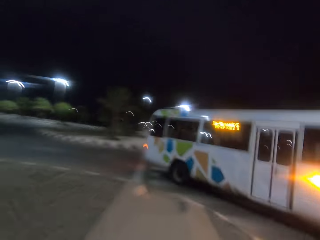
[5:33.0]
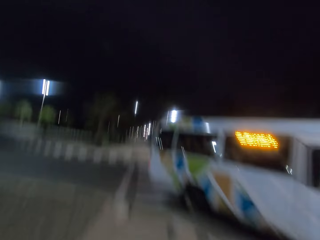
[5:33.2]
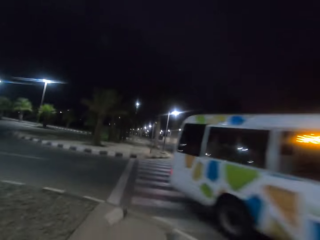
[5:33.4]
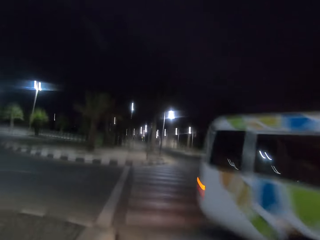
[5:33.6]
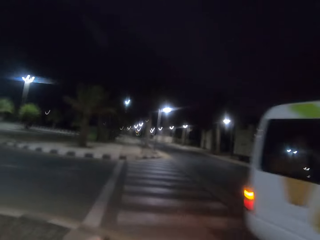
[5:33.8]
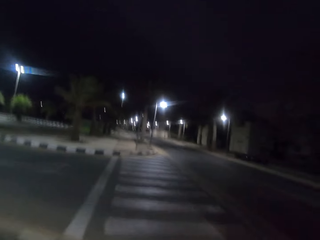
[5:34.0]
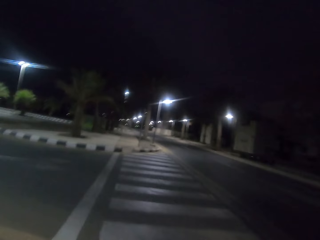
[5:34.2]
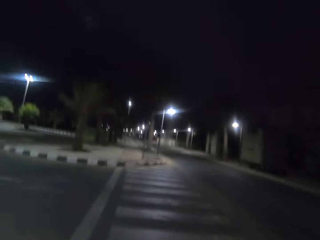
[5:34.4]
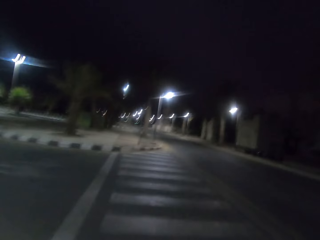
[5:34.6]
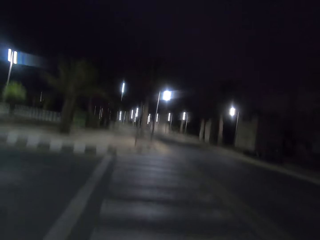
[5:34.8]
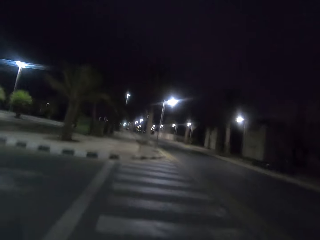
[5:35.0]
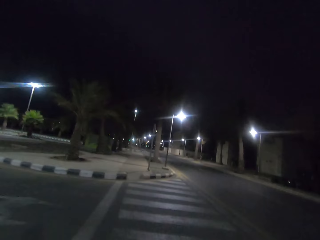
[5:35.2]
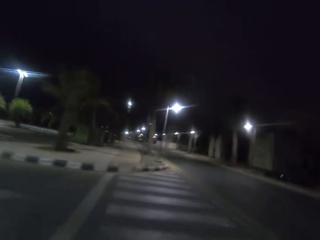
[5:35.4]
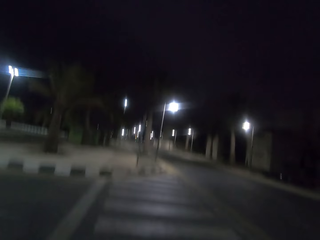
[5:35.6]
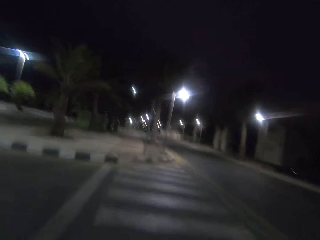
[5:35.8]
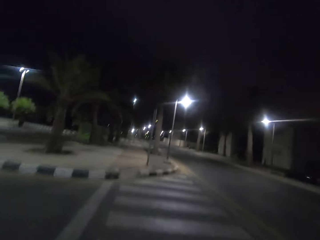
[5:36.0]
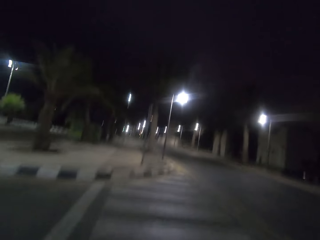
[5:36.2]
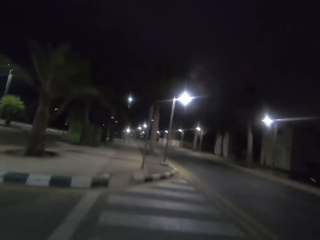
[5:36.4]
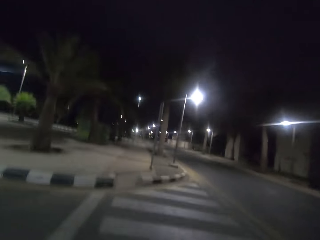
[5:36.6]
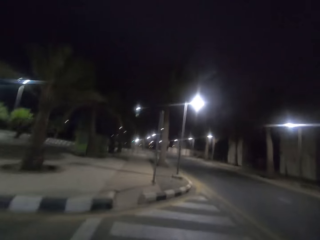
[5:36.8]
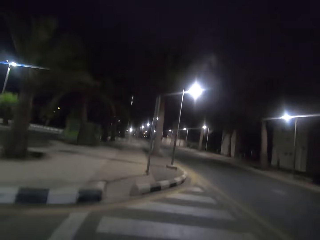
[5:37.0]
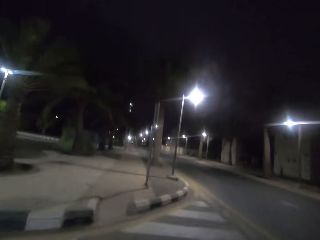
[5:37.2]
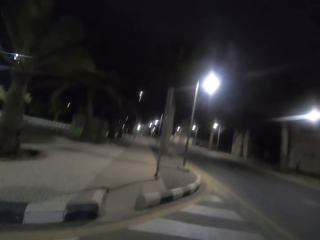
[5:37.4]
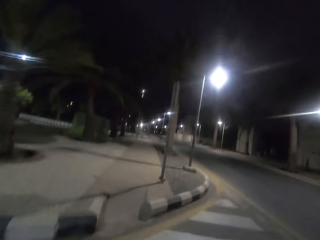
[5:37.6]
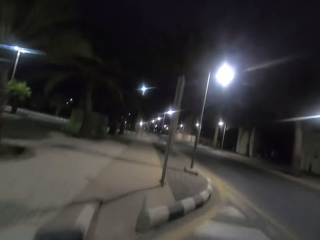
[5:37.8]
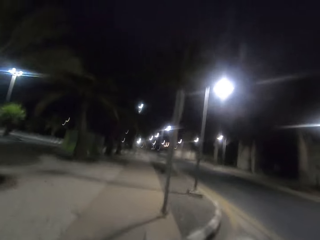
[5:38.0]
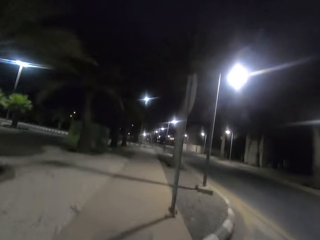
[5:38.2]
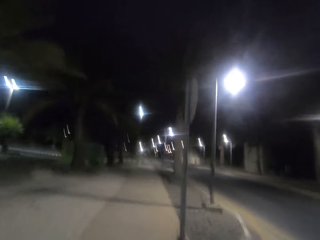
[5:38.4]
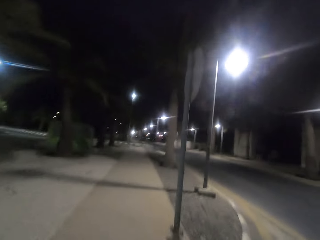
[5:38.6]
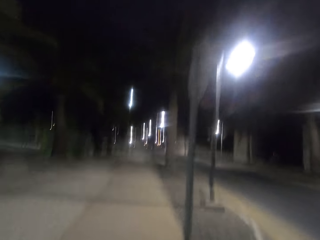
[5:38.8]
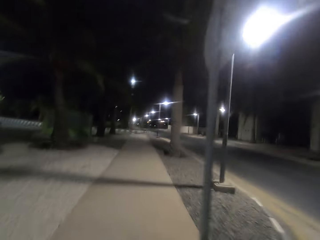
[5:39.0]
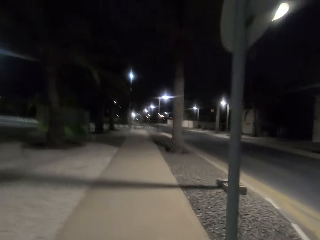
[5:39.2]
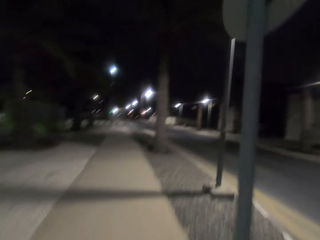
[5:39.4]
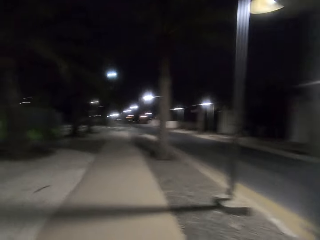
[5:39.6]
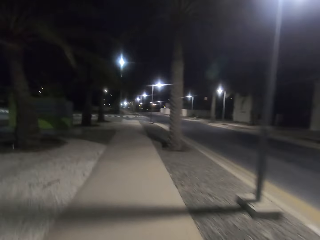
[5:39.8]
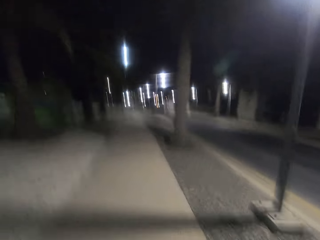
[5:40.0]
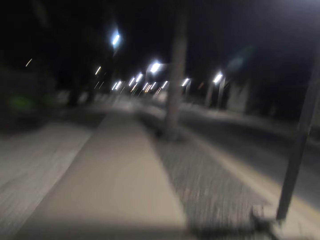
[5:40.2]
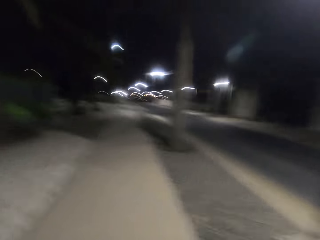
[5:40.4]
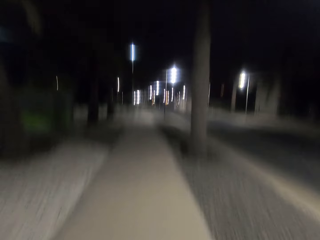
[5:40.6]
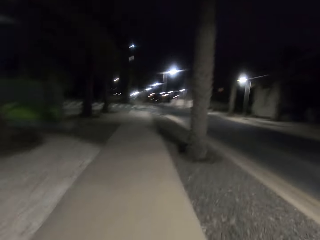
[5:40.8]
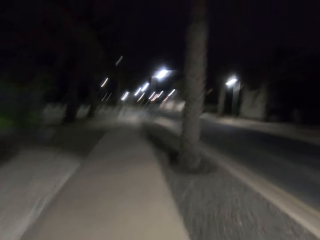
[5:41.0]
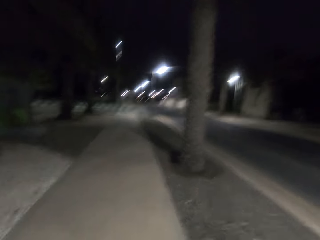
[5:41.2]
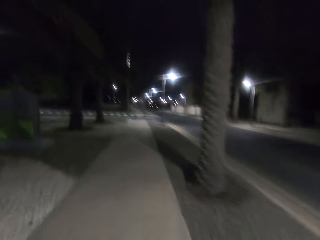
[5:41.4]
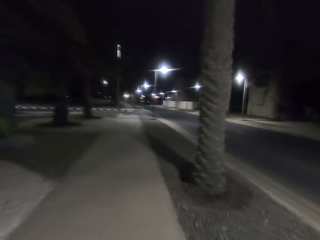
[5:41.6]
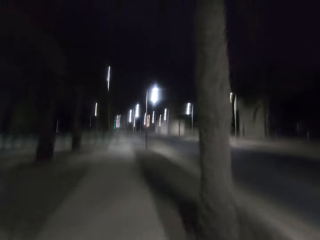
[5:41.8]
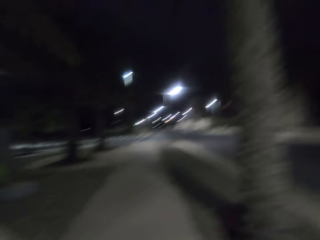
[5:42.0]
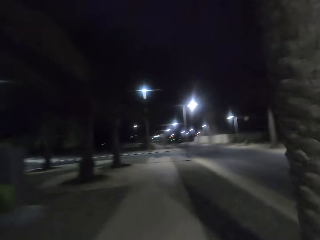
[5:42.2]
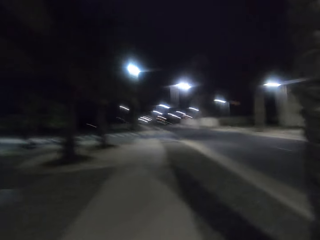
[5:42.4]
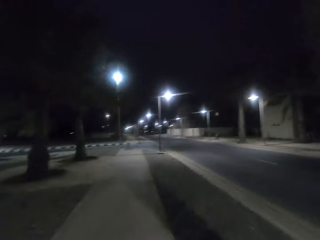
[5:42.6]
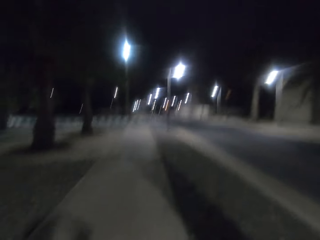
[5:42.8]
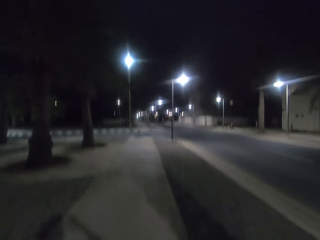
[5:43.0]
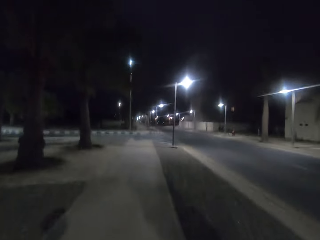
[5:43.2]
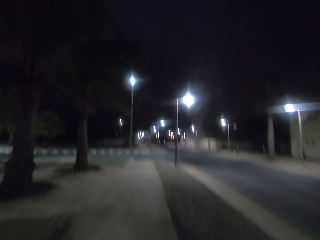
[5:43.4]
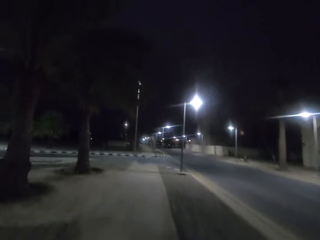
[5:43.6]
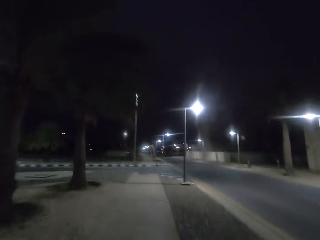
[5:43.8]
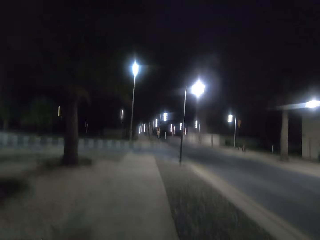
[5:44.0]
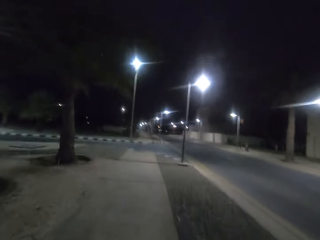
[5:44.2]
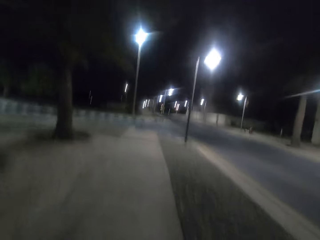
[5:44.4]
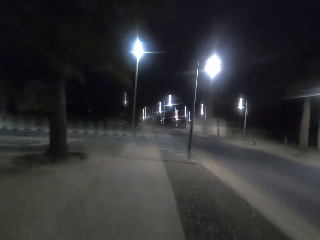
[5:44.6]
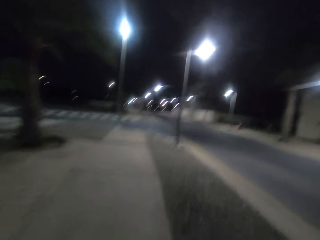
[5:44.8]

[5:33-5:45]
The camera wearer crosses the road. They run on the sidewalk of the street road.

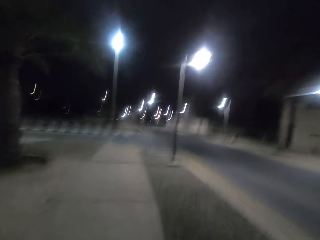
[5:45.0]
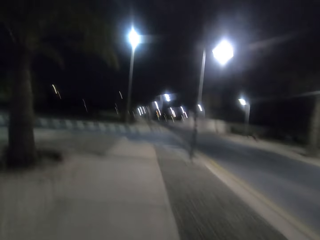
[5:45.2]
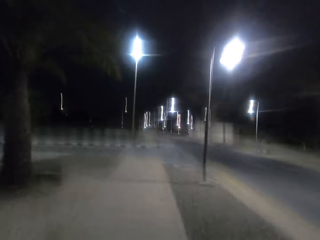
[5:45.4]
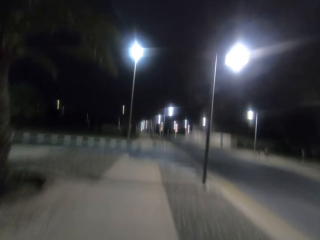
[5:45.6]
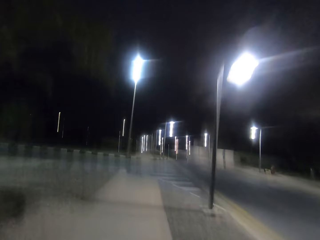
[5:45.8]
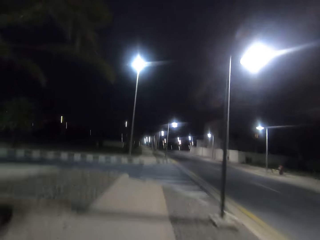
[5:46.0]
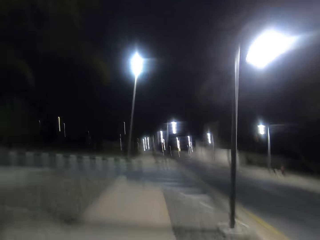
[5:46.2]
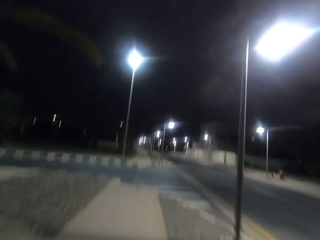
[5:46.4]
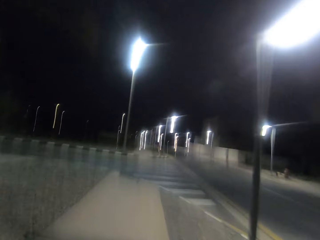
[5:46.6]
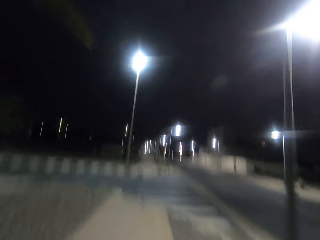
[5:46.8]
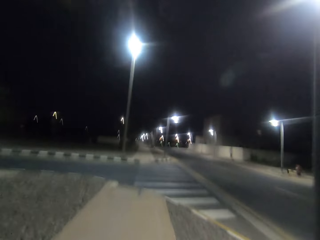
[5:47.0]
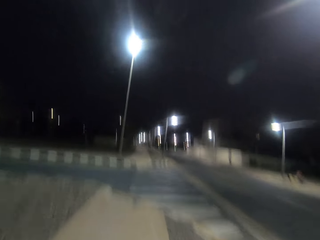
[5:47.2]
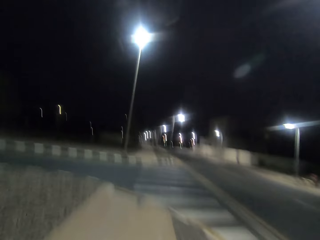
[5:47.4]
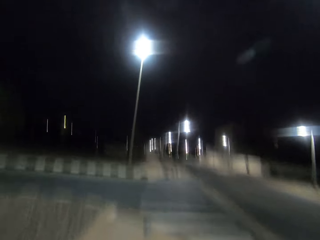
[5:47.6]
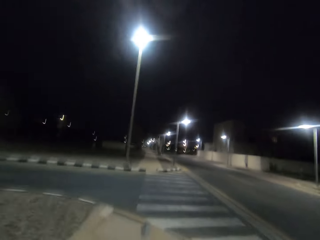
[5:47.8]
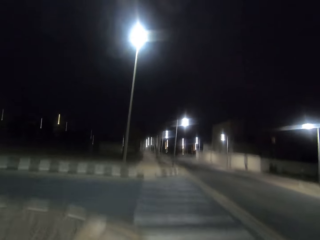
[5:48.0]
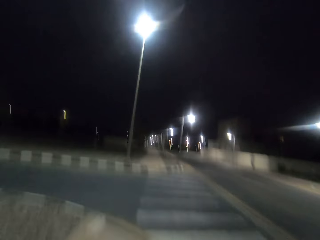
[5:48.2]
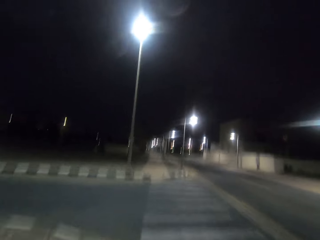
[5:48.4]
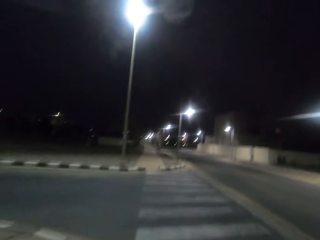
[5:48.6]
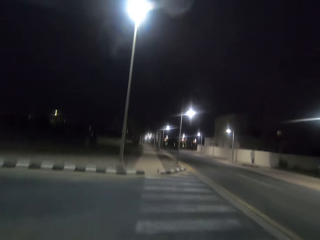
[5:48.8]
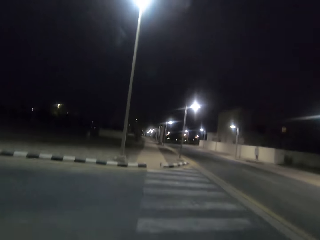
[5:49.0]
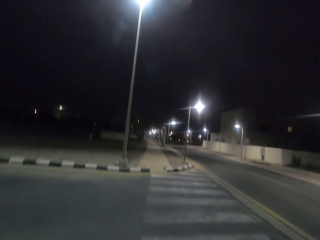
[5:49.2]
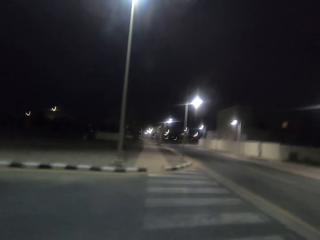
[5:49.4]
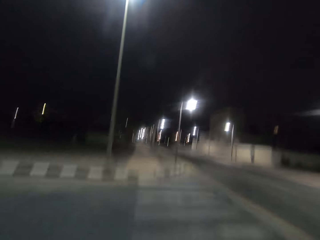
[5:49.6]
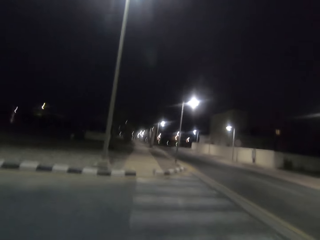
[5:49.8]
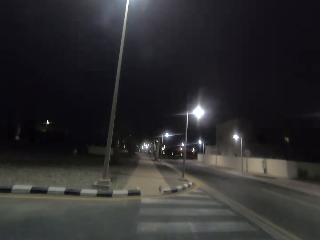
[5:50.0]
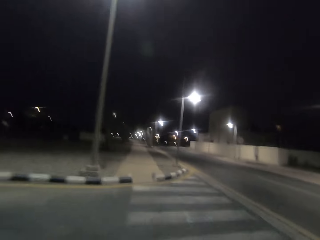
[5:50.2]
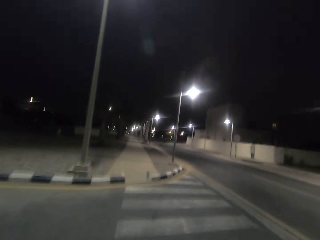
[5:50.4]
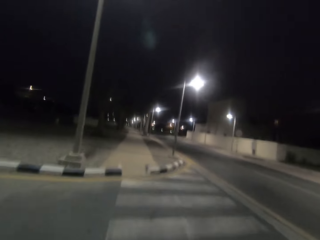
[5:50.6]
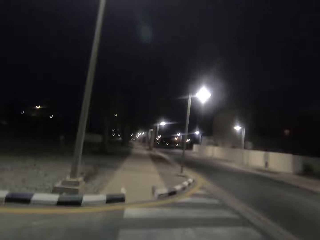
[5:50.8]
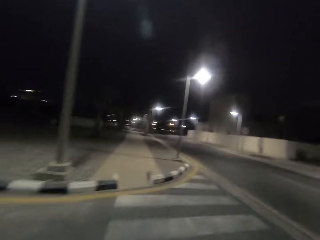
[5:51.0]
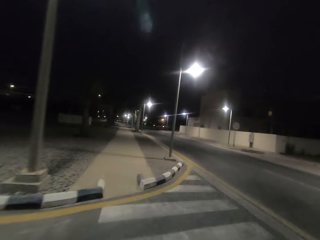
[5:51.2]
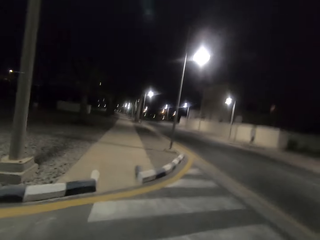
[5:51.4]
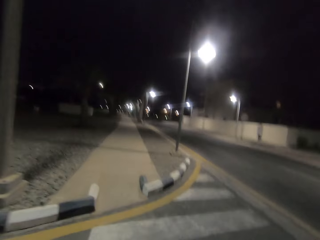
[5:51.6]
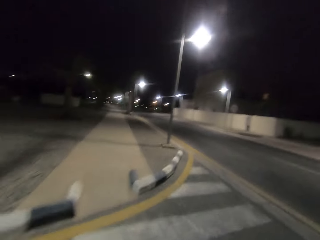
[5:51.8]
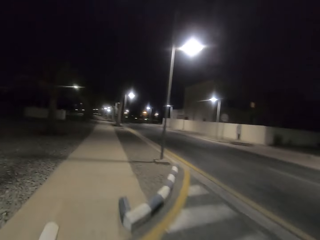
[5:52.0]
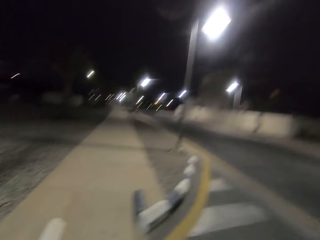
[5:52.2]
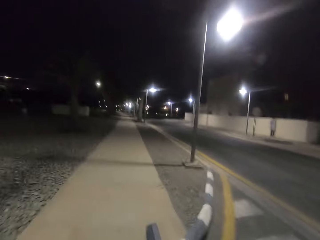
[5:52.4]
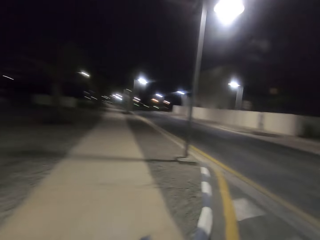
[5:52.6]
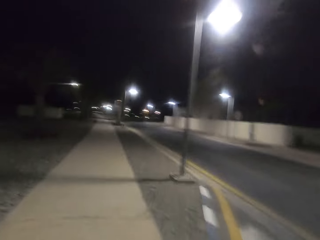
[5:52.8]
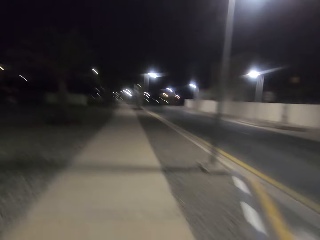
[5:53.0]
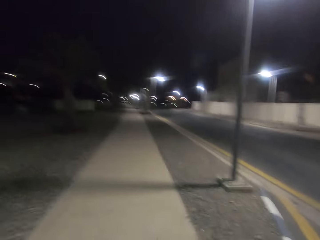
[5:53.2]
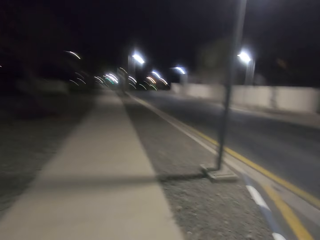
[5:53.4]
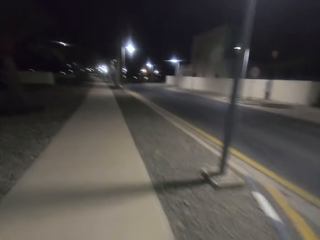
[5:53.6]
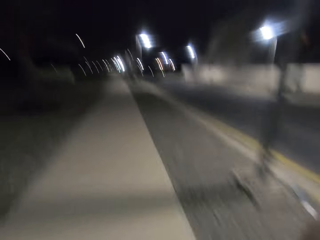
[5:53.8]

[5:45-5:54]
The camera wearer crosses the road. They run on the sidewalk of the street road.
